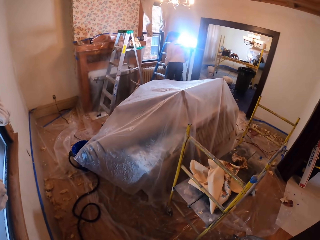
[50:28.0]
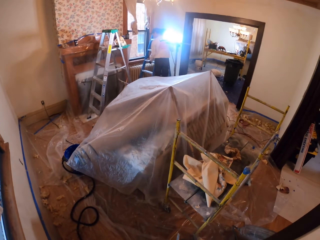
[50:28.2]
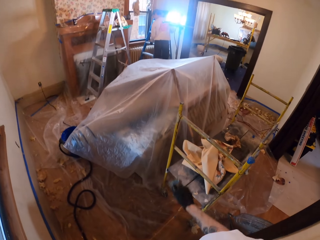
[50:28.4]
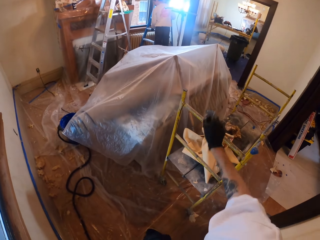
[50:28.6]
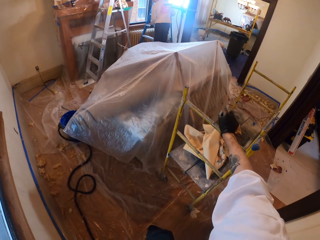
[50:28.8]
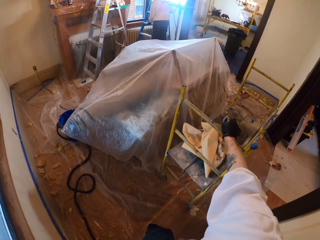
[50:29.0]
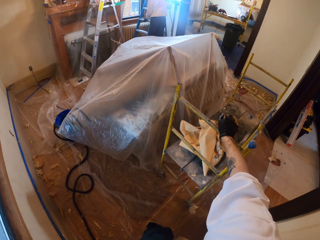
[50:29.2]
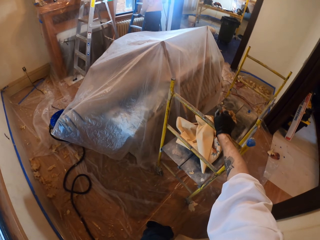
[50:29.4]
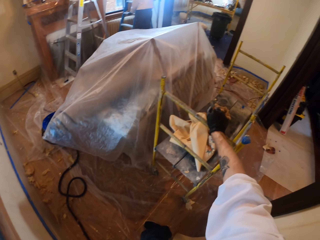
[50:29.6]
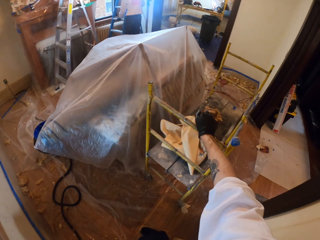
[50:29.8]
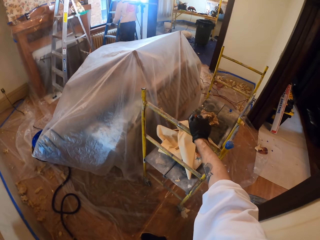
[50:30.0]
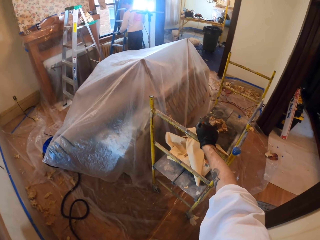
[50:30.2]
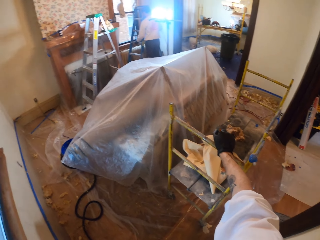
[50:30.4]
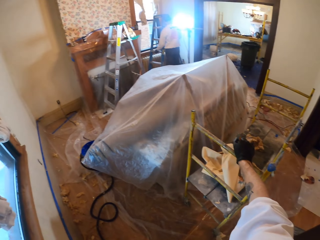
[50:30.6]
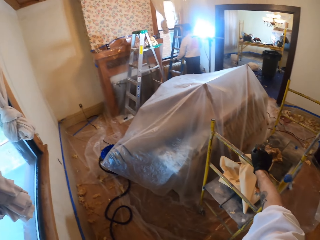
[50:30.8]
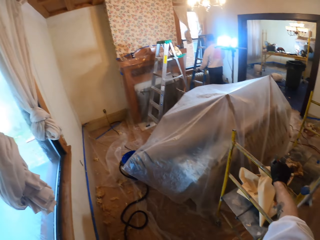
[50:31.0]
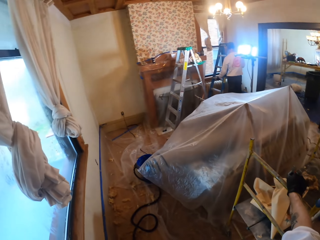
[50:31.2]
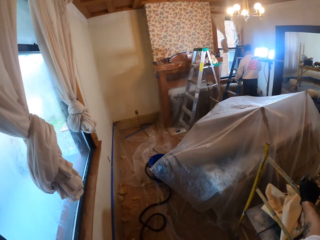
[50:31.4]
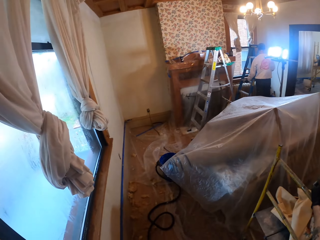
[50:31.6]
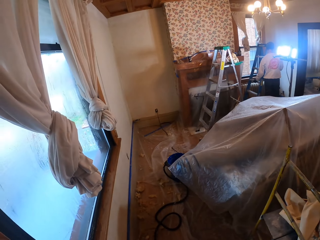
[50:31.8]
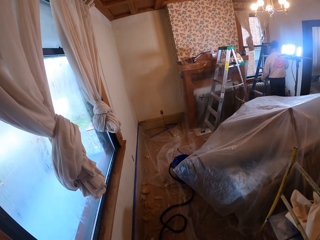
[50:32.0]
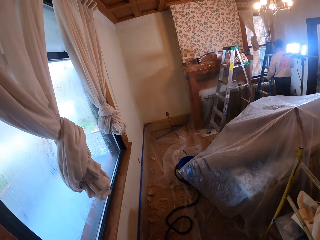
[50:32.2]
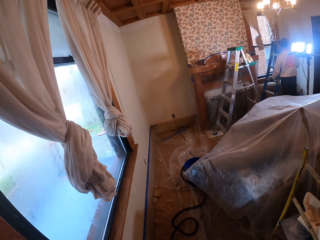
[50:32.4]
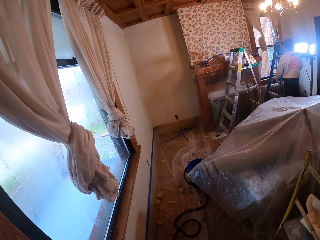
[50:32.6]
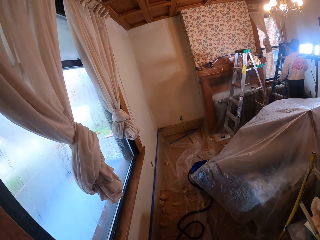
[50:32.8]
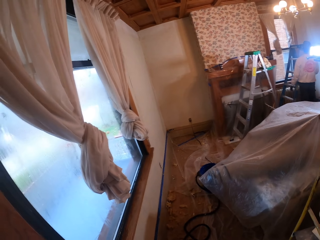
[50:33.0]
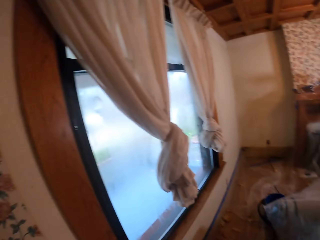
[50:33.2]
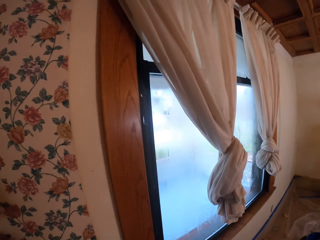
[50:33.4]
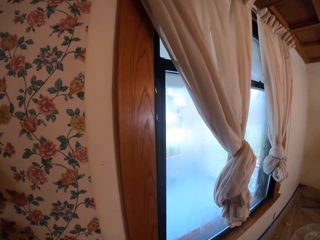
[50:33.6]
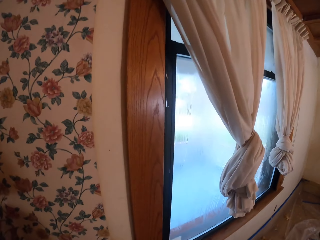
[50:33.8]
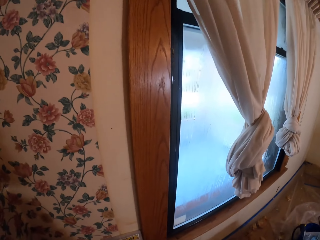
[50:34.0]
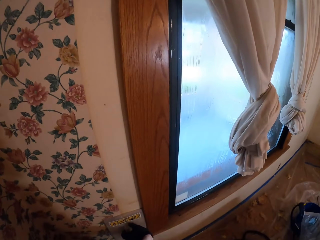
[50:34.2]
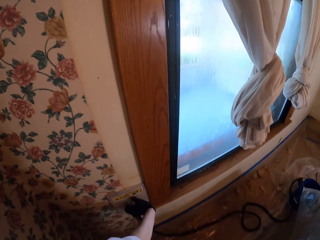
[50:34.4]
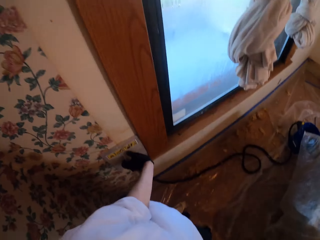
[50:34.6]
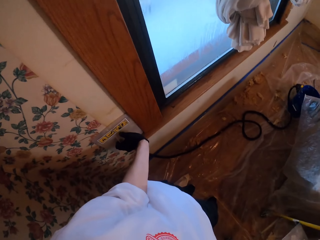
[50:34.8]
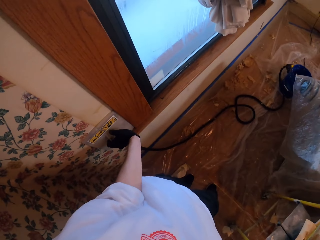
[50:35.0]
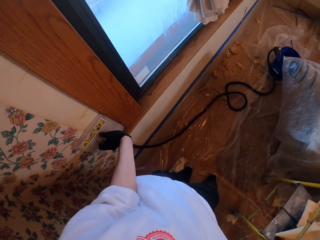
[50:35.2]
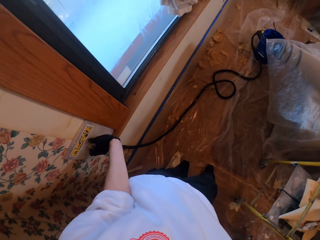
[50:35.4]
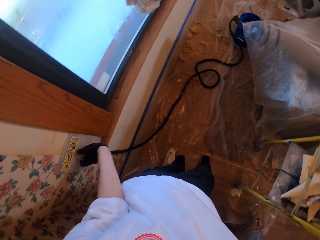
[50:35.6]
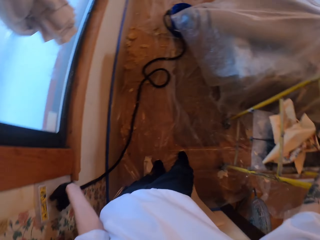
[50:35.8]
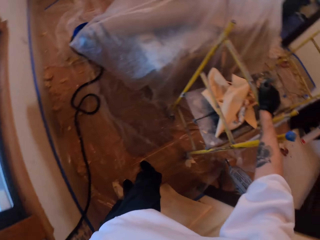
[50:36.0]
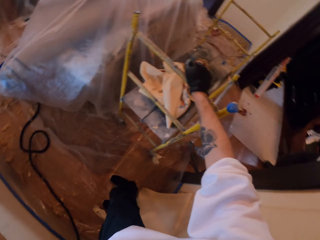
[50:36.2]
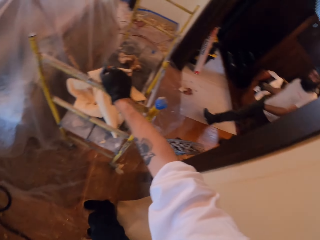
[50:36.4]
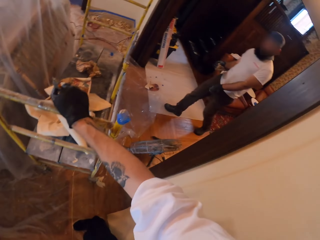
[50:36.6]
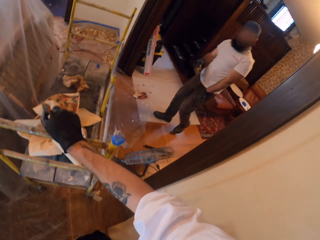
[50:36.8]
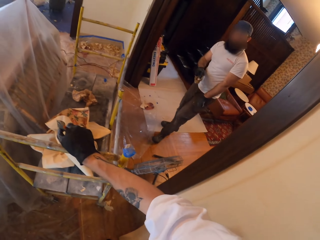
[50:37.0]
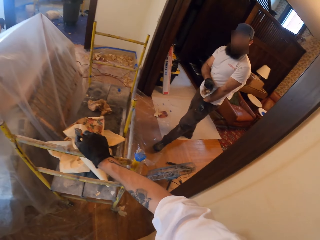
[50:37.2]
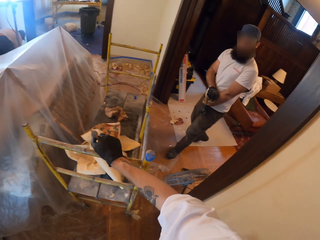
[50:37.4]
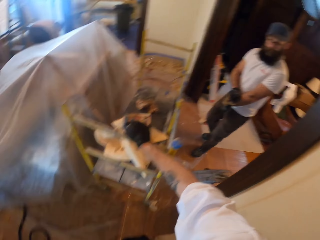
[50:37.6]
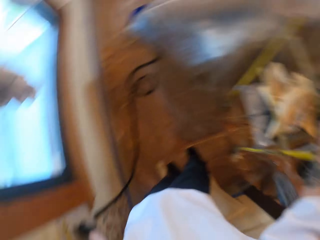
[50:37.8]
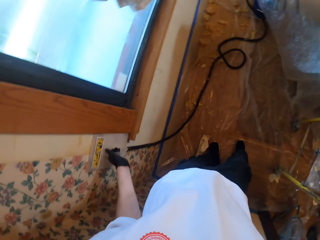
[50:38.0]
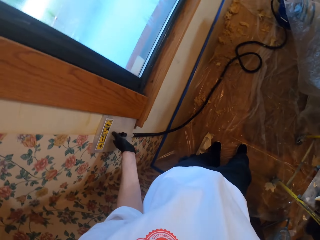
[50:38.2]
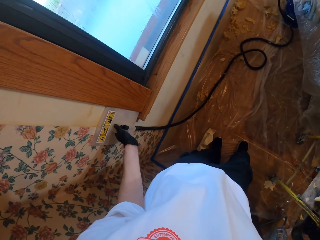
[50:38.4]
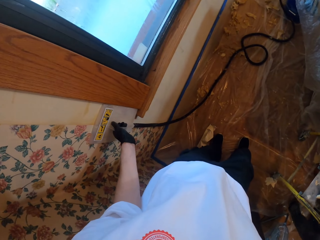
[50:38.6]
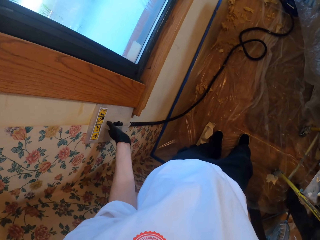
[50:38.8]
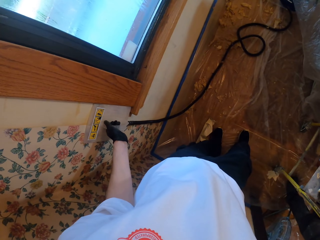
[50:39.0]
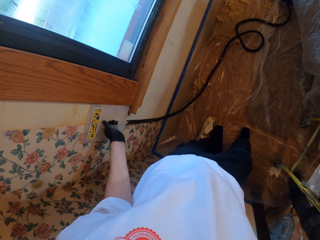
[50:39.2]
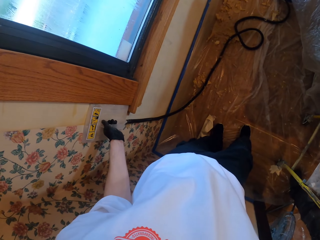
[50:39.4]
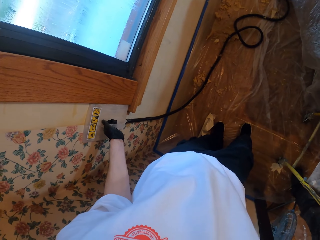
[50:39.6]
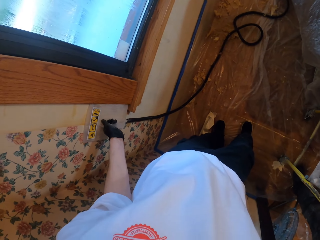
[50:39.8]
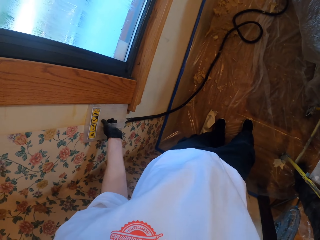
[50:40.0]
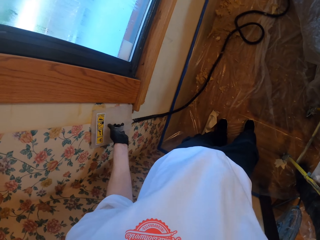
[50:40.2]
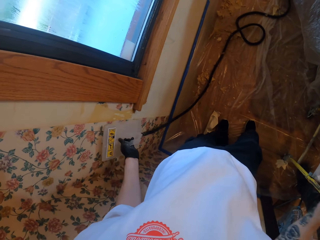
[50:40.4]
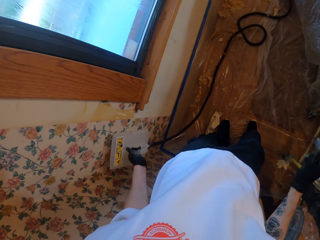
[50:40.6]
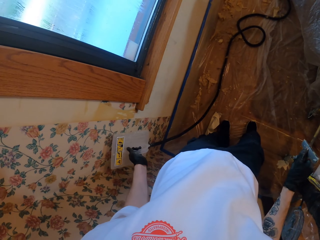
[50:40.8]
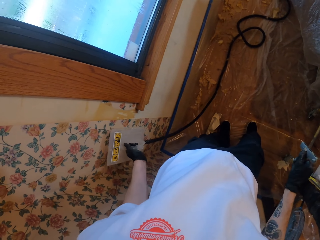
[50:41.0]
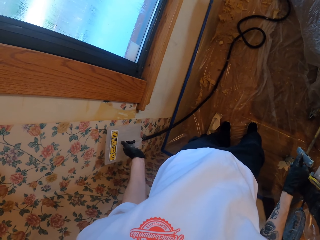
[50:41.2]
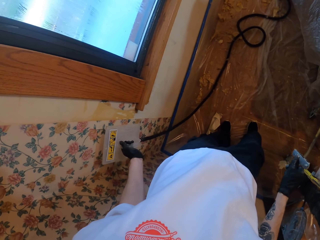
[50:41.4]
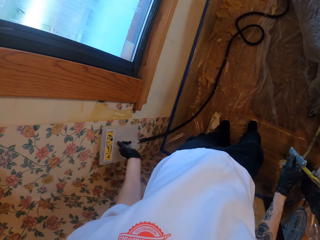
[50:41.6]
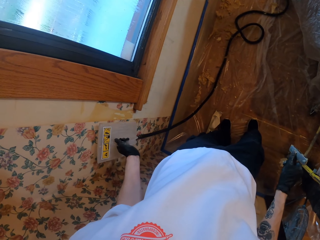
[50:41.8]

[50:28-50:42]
The camera wearer looks around the room. They hold a metal bar. A person holds a ladder. The camera wearer looks at the curtains. Another person walks in. The camera wearer holds the steamer on the wall.

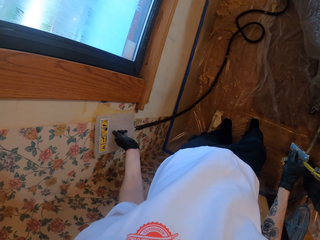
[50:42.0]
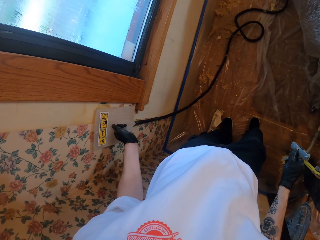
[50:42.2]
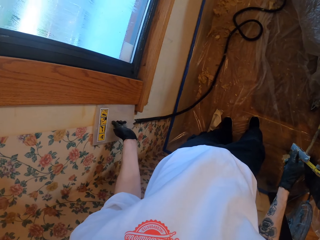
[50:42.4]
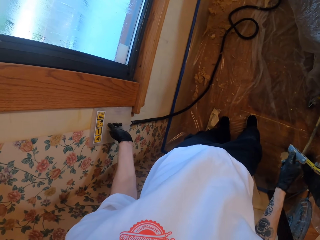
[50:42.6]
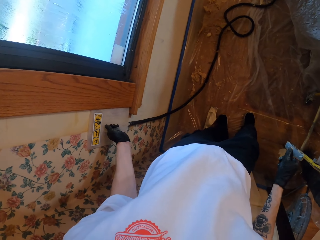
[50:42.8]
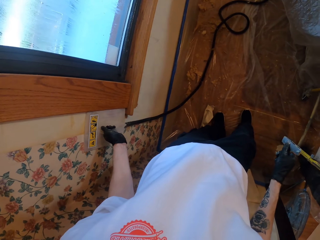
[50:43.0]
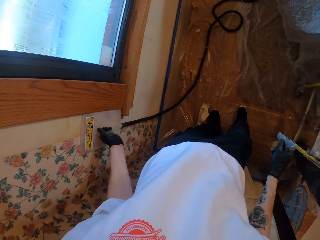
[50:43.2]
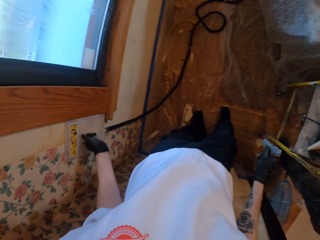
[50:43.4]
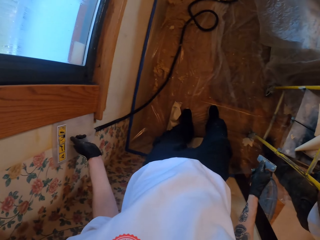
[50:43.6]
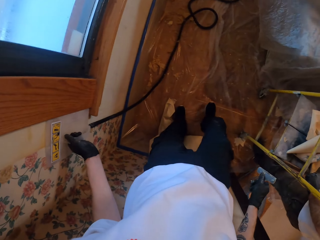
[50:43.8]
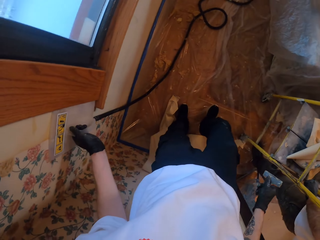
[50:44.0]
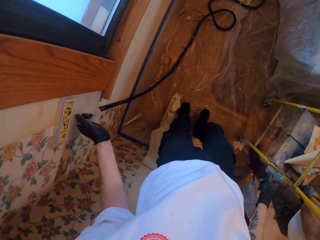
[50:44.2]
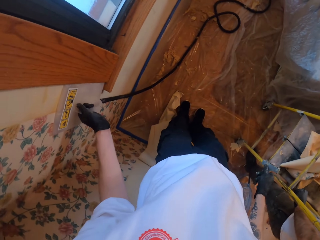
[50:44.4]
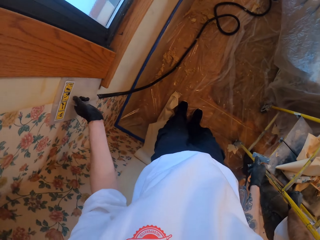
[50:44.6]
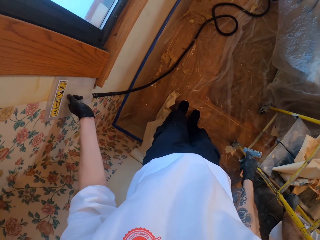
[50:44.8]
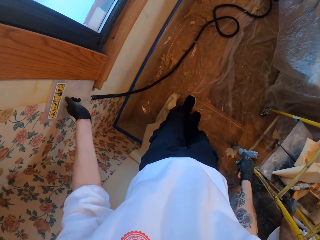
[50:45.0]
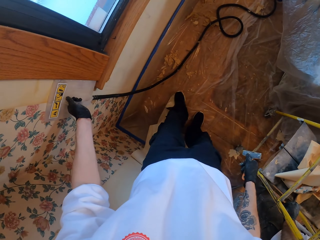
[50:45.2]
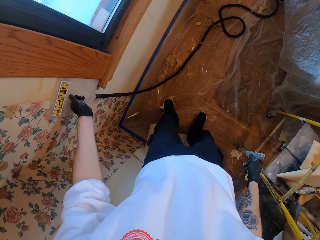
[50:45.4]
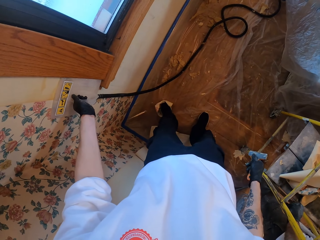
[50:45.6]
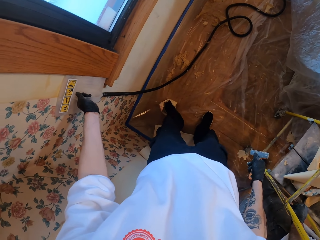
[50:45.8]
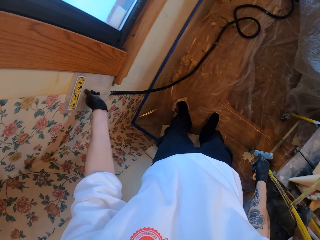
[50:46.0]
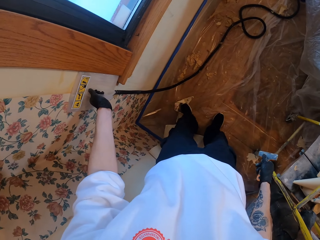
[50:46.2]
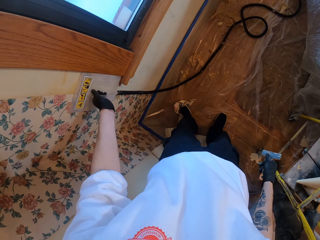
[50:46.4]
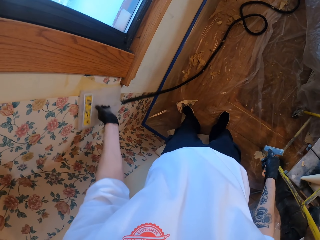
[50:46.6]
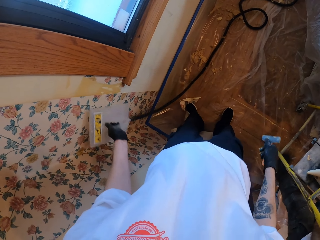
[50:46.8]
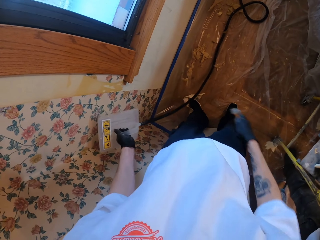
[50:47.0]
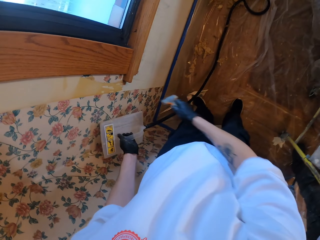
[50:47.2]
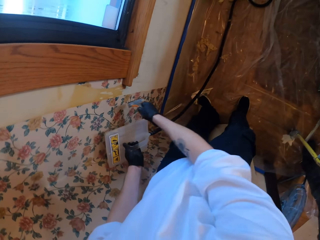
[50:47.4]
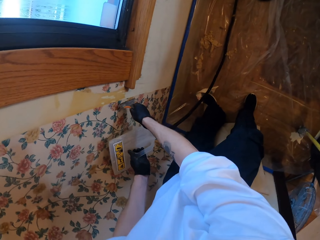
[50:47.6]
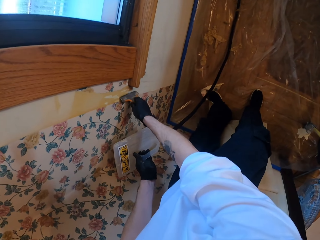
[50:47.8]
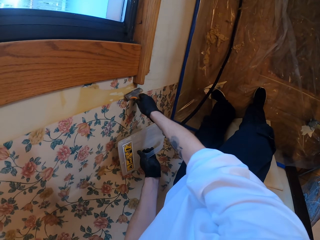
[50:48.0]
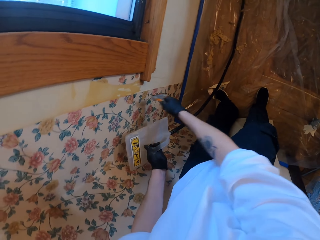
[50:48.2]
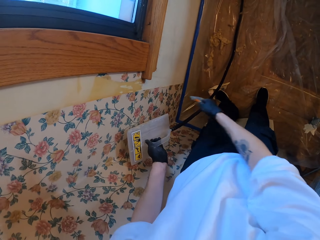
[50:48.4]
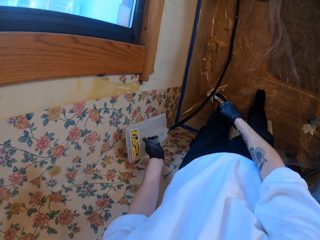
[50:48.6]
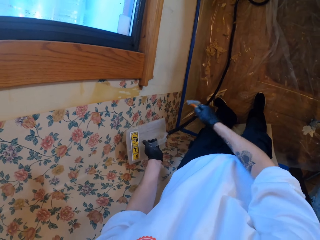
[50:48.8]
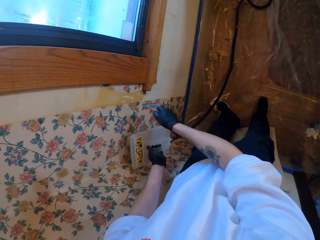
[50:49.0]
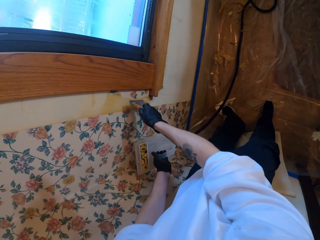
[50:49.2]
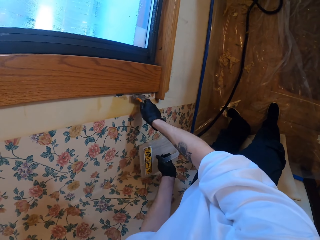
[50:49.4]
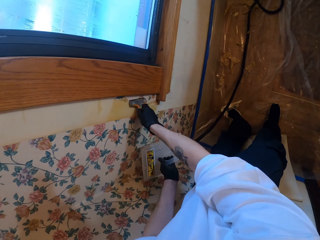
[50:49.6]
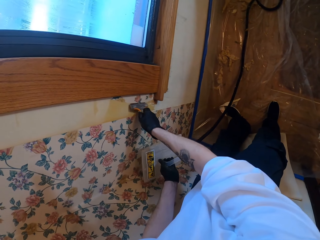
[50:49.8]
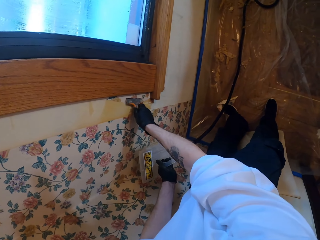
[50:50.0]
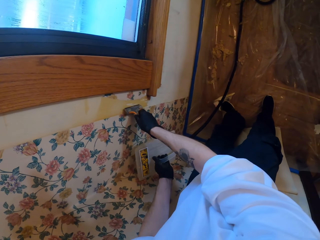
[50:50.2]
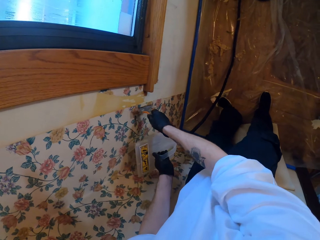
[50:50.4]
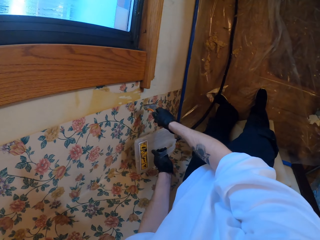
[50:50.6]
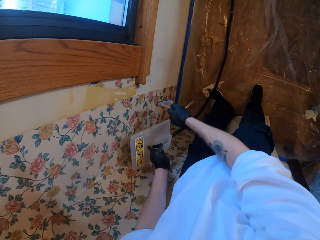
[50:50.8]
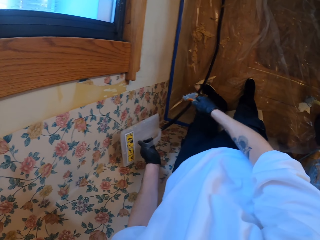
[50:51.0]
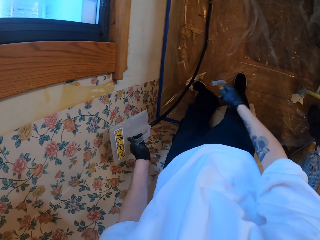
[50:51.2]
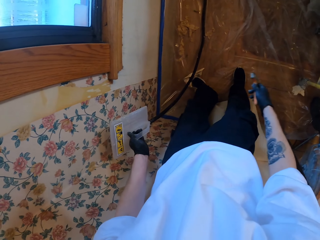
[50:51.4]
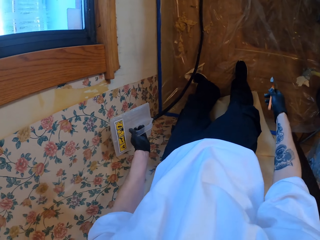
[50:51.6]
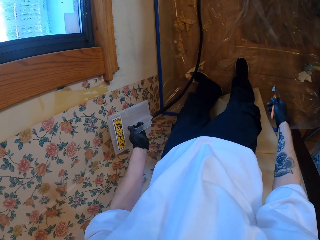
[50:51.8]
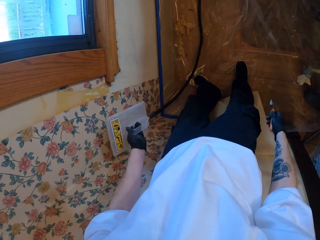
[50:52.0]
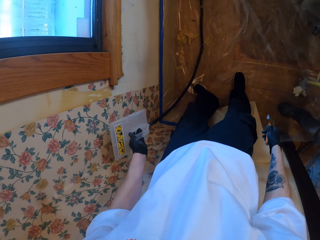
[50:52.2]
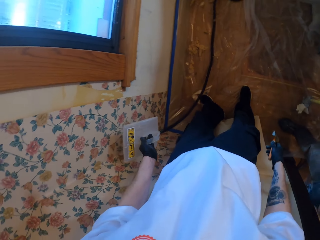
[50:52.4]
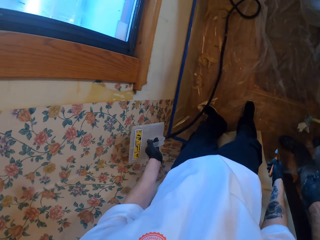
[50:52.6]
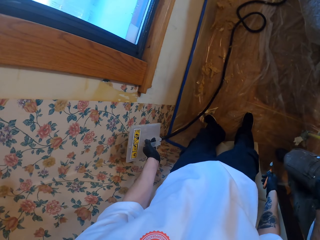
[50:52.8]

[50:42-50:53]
The camera wearer holds the steel tool on the wall. They step on a rag. They remove paint from the wall.
